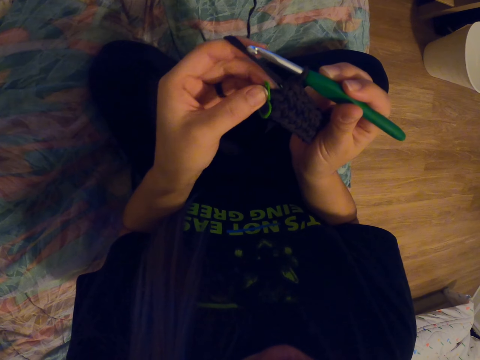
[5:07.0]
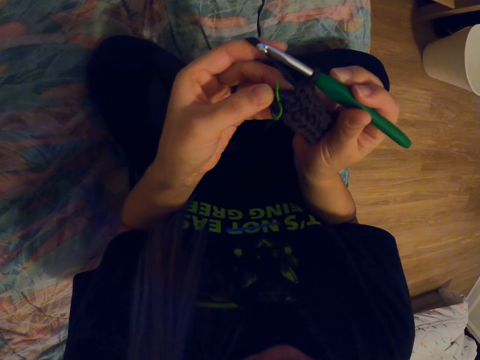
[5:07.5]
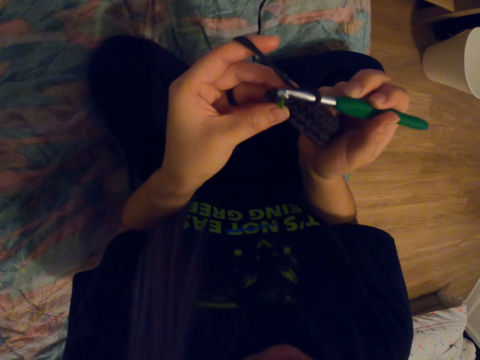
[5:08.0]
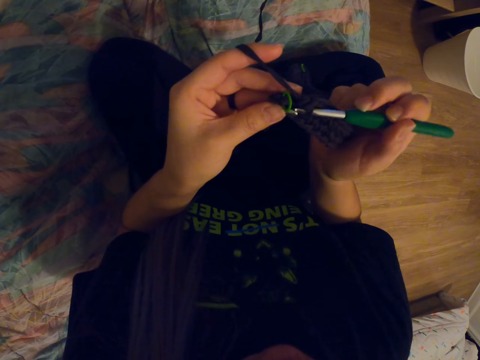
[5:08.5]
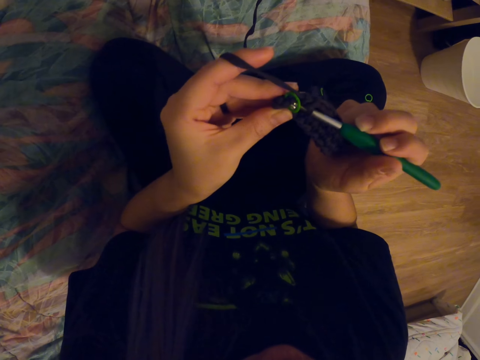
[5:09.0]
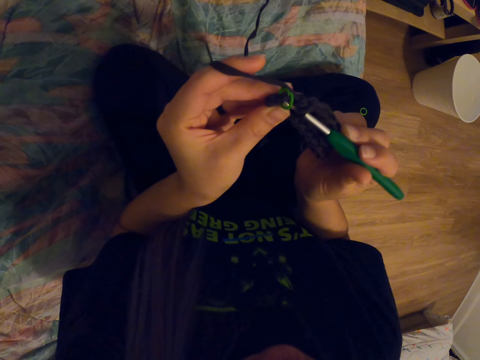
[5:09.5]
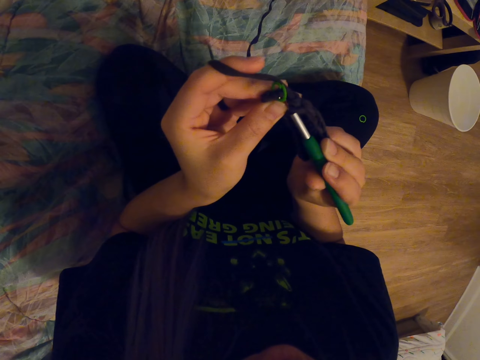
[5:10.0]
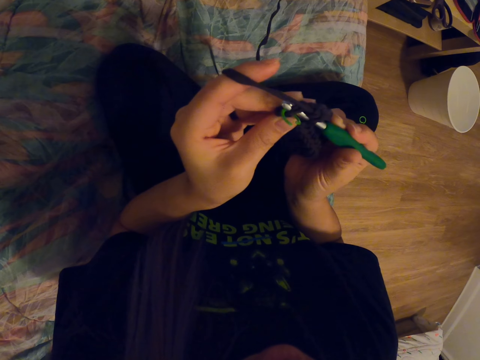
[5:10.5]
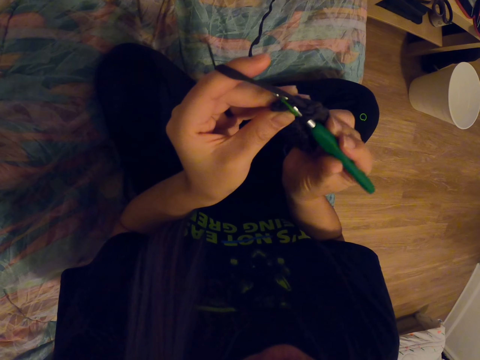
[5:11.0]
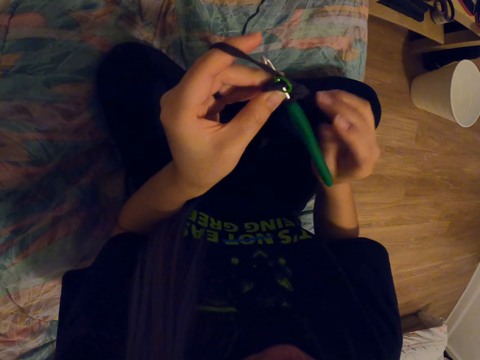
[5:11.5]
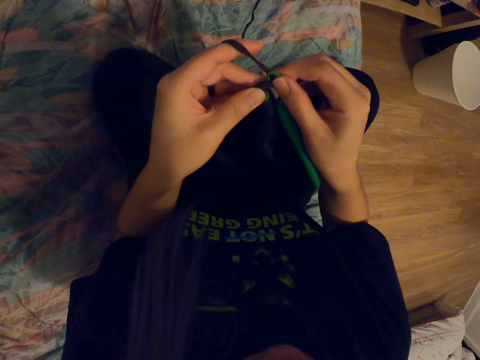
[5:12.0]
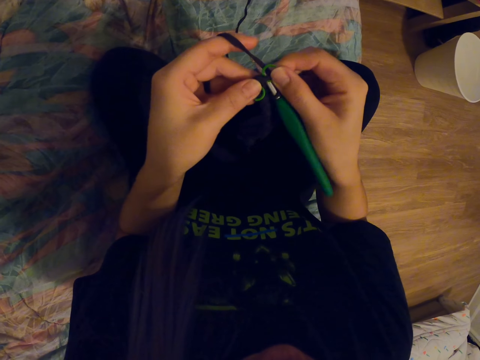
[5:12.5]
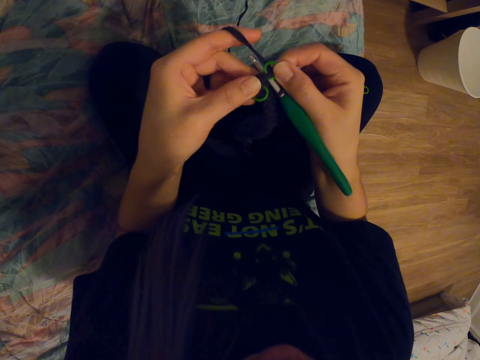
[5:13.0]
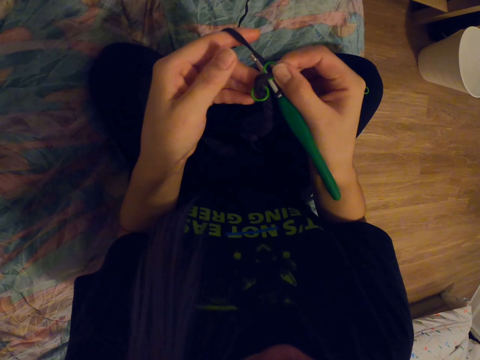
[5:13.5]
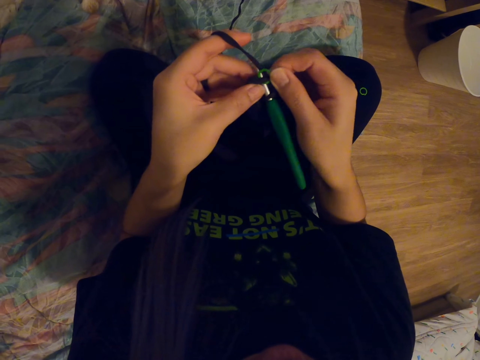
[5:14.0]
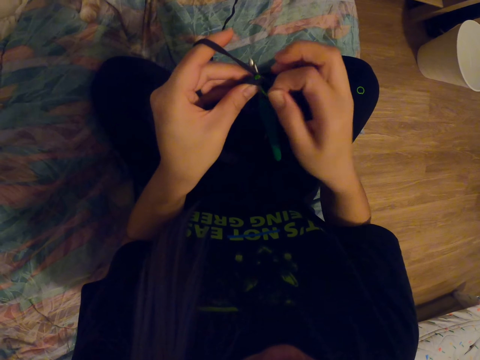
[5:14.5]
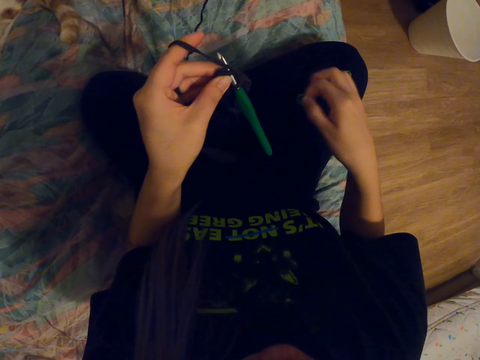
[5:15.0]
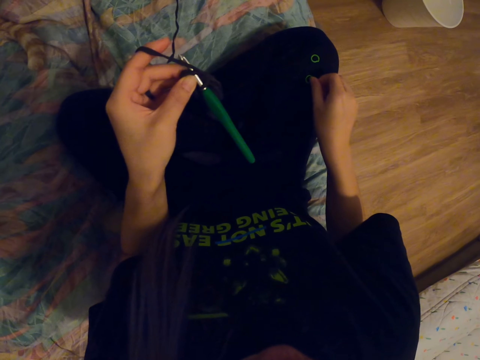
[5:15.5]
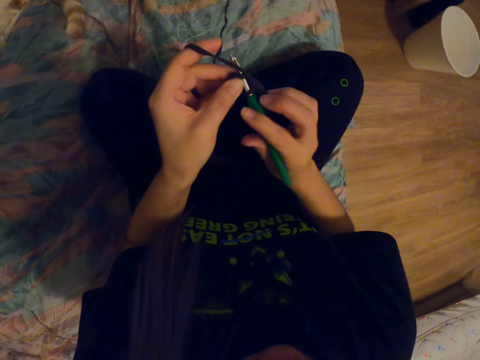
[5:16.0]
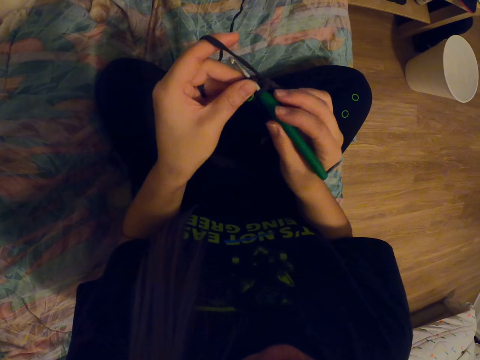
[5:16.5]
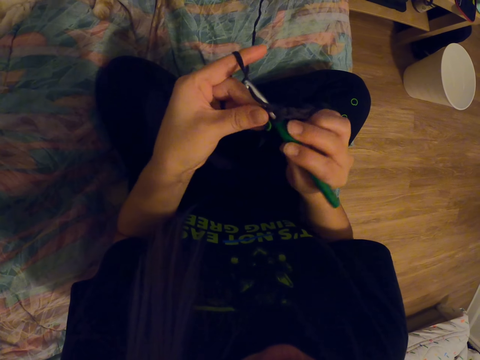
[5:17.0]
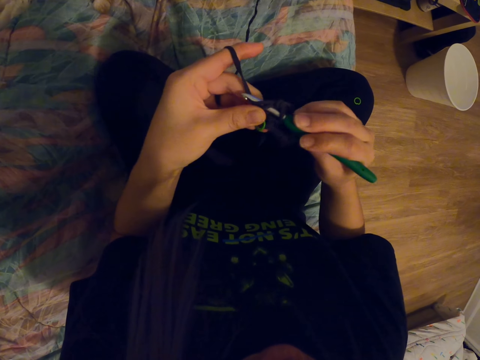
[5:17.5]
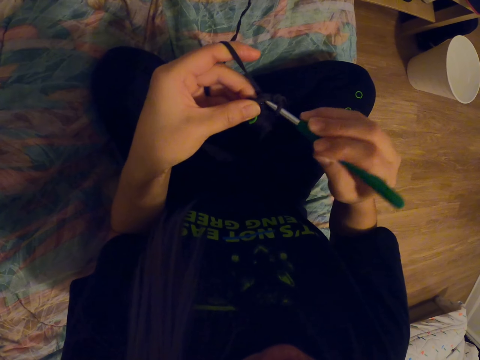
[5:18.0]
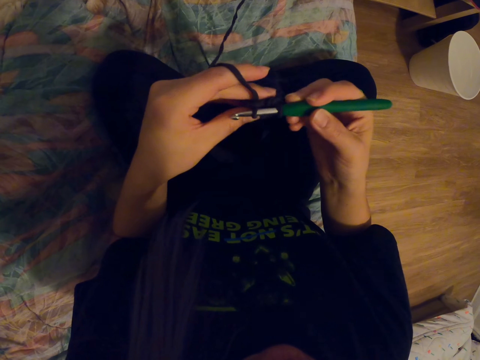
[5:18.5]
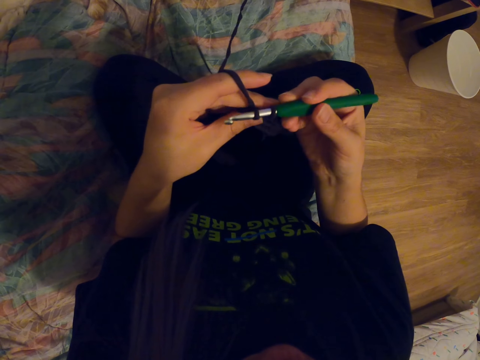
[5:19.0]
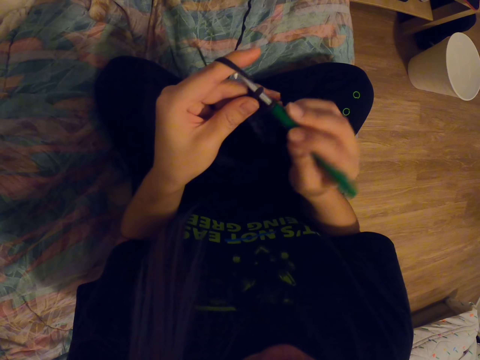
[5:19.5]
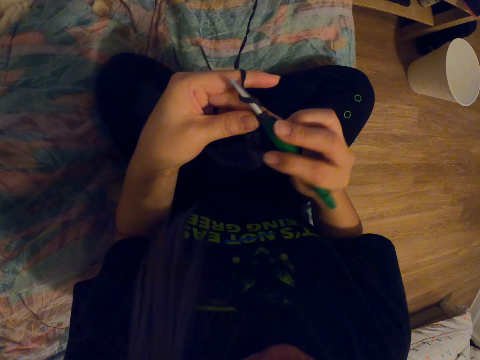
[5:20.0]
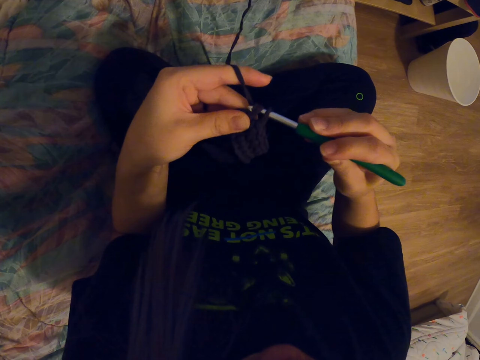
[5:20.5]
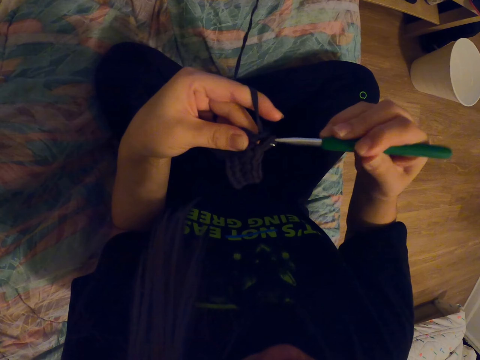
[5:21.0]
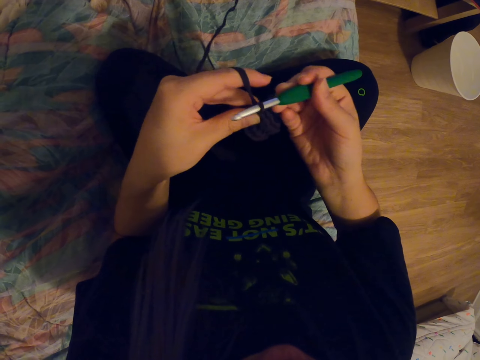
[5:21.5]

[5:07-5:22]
The camera wearer knits. They hold a ring. They remove the ring from the cloth. They put the ring on the lap. They knit.

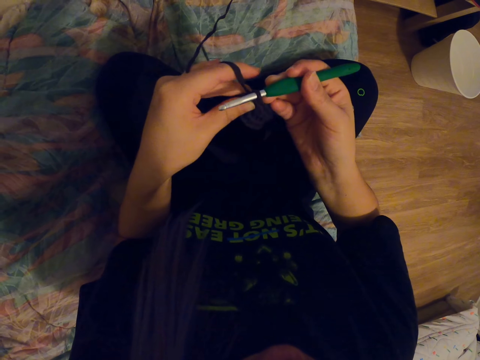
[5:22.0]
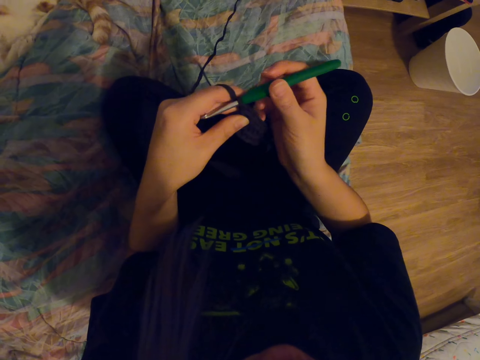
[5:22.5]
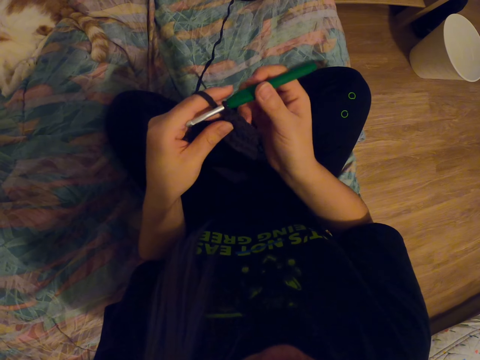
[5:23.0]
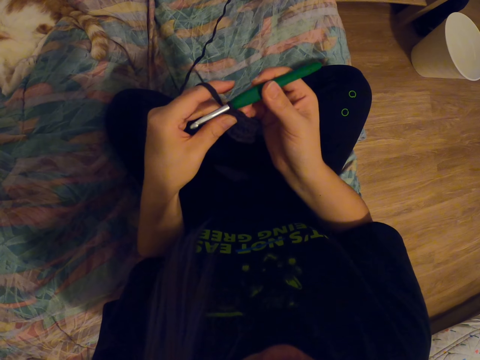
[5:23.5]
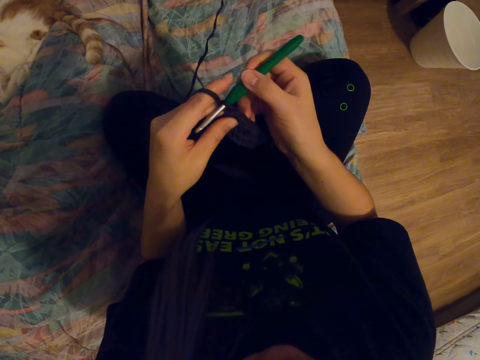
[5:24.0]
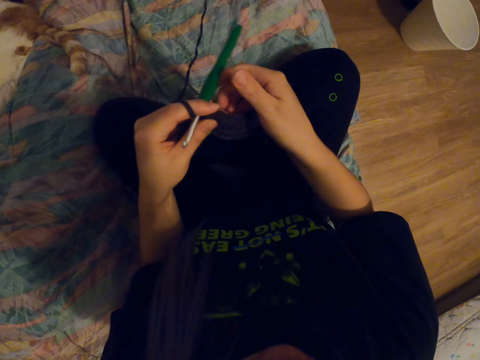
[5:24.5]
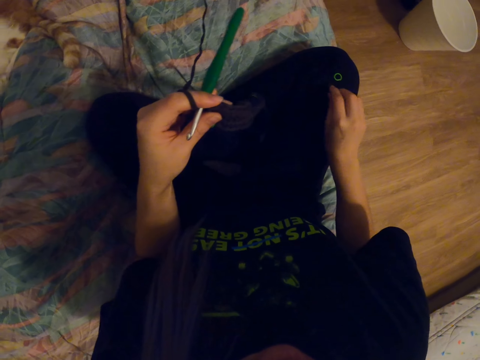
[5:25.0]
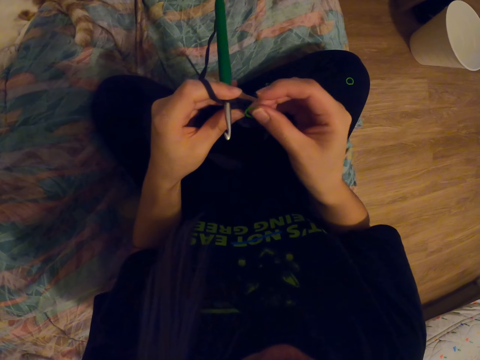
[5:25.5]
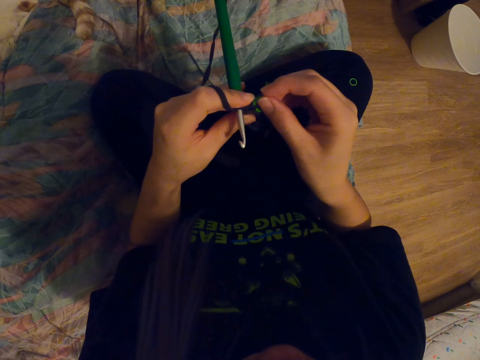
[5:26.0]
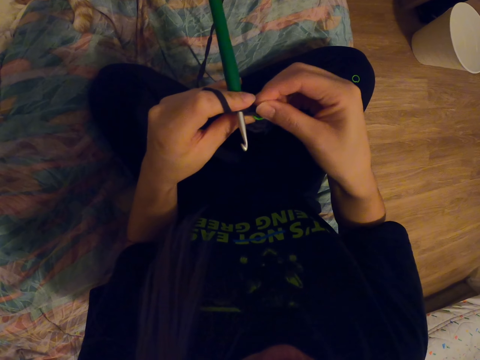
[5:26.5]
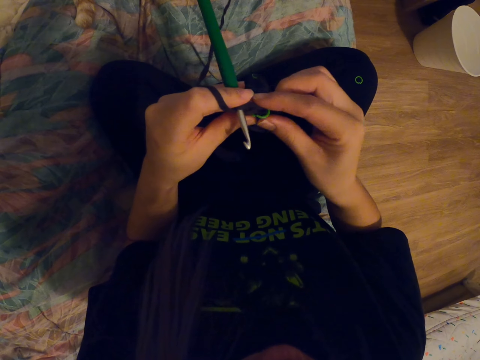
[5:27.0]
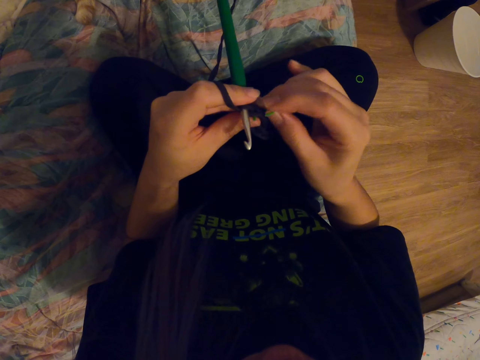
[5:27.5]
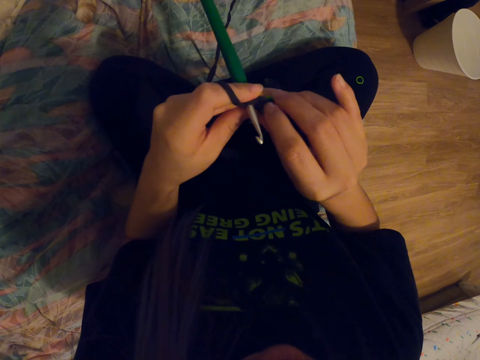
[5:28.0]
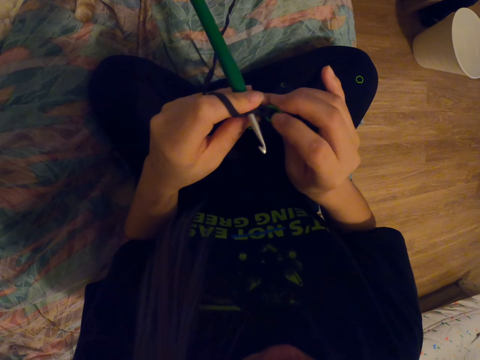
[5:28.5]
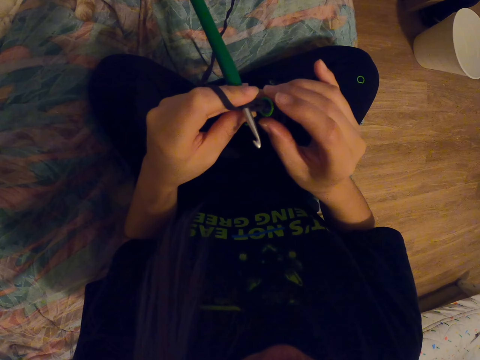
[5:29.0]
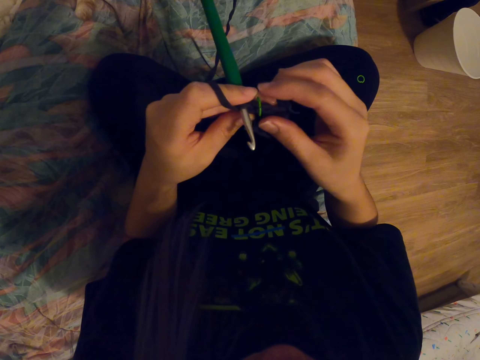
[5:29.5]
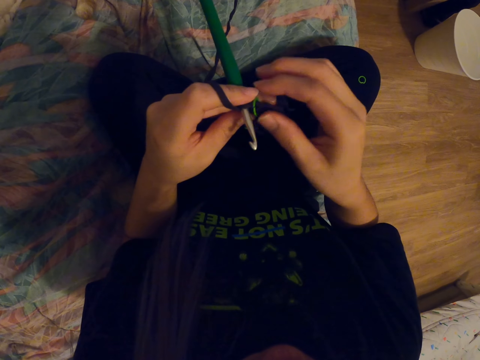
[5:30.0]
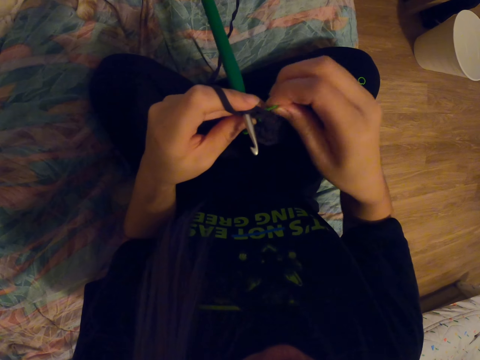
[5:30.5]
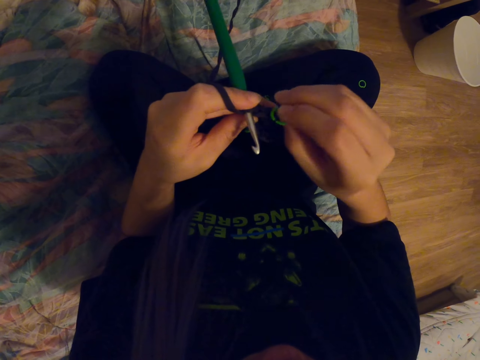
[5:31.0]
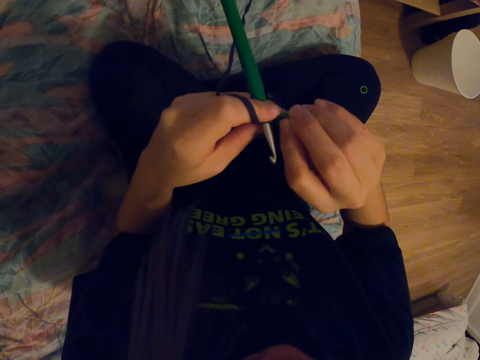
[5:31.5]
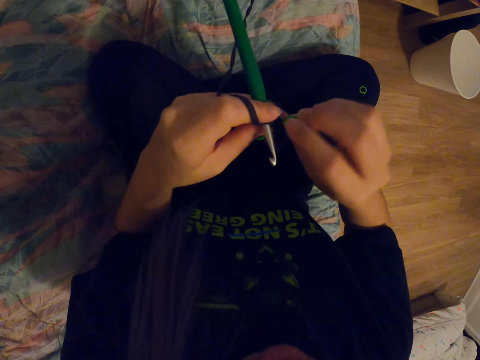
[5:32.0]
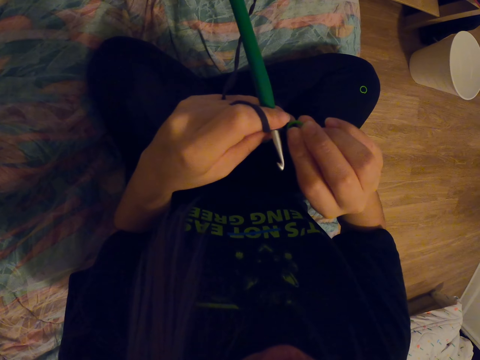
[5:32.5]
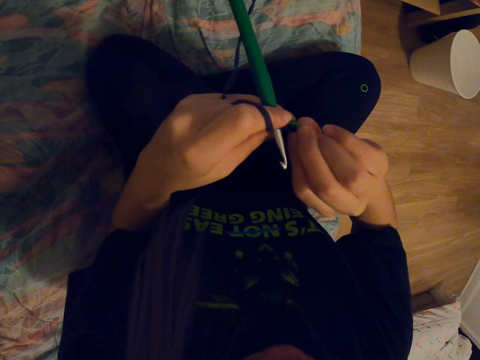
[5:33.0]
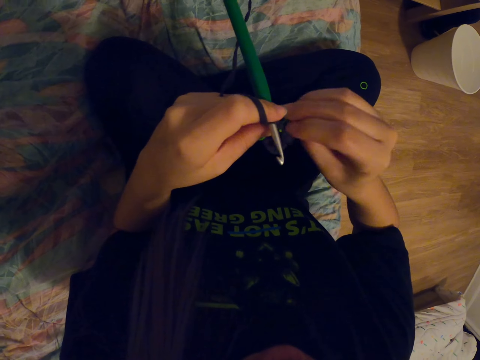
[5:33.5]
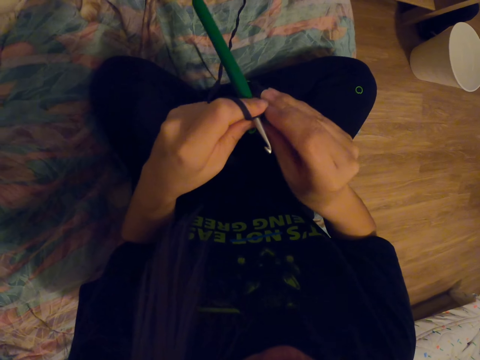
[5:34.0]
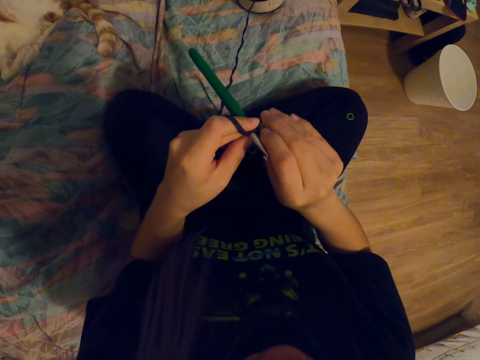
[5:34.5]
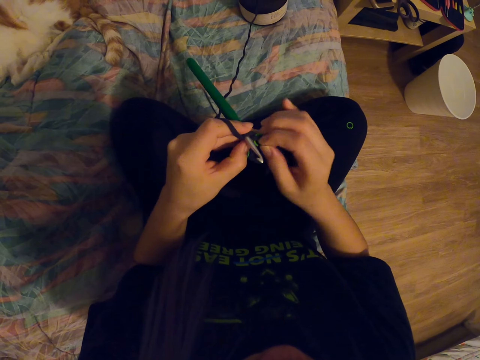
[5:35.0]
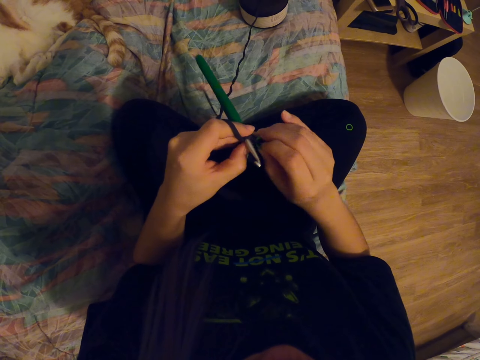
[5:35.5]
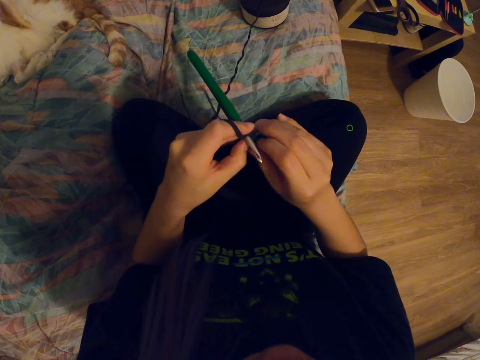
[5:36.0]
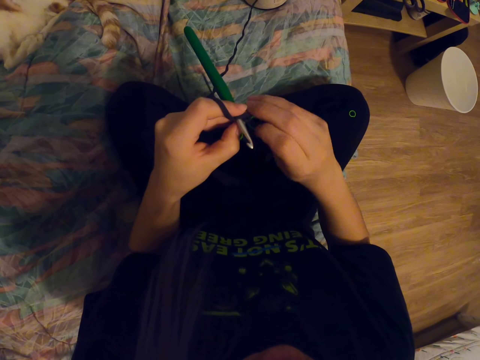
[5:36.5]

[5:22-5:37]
The camera wearer takes a ring from the lap. They attach the ring to the cloth. They remove the ring from the cloth. They attach the ring to the cloth.
